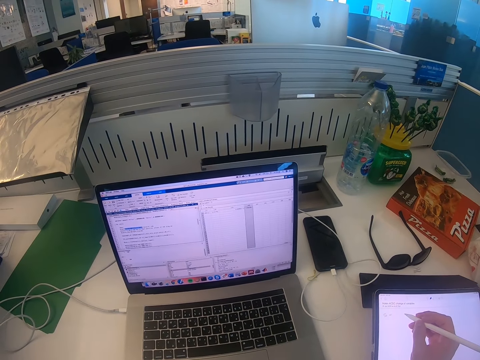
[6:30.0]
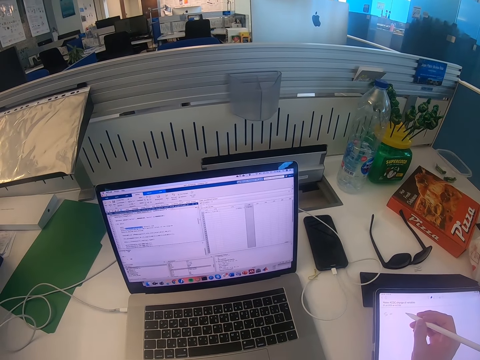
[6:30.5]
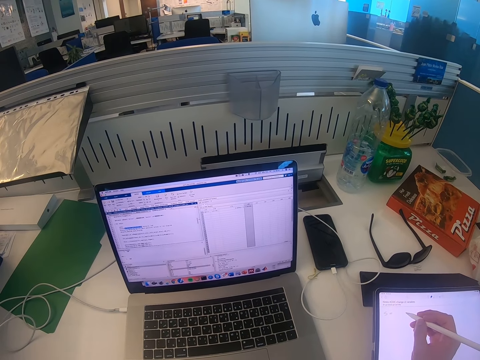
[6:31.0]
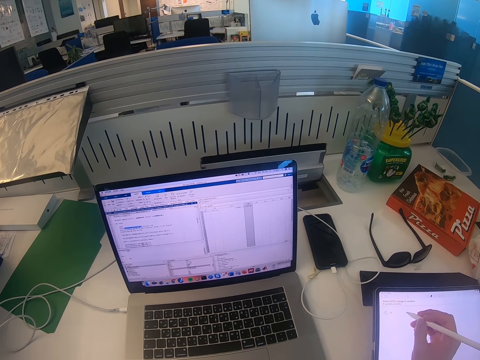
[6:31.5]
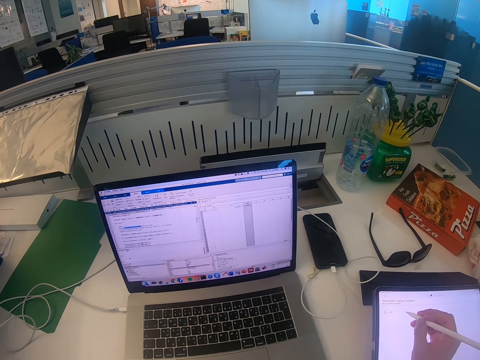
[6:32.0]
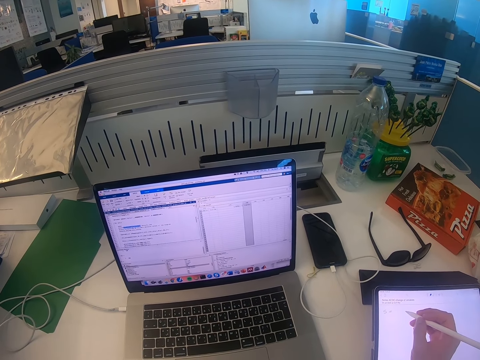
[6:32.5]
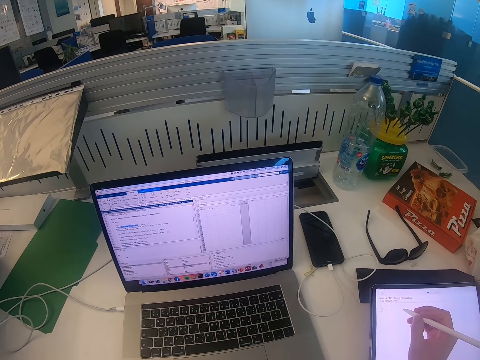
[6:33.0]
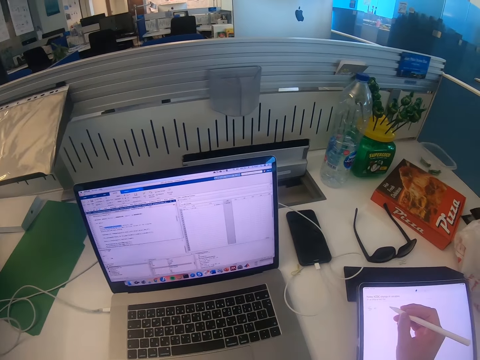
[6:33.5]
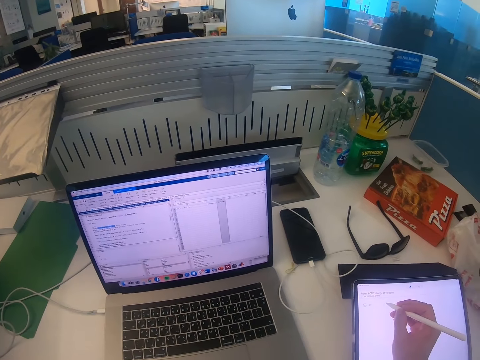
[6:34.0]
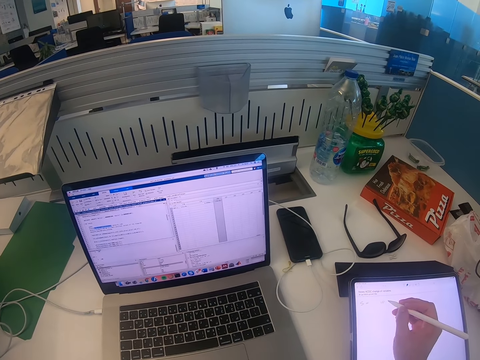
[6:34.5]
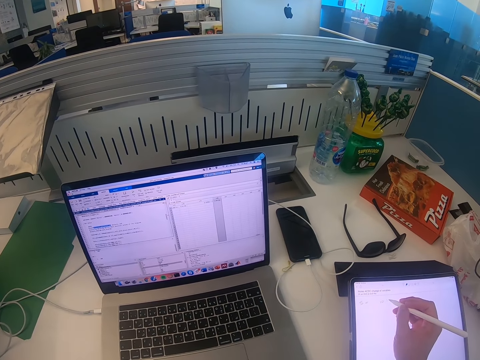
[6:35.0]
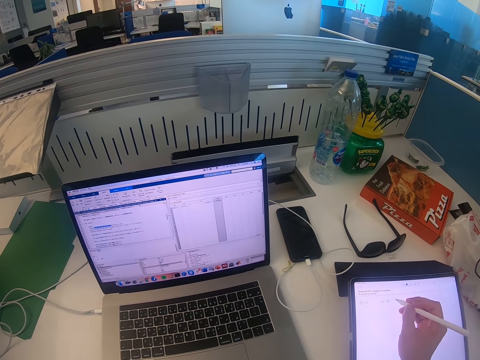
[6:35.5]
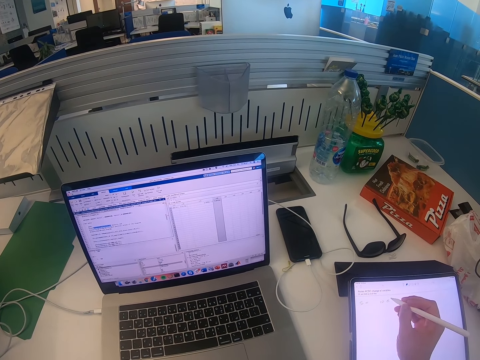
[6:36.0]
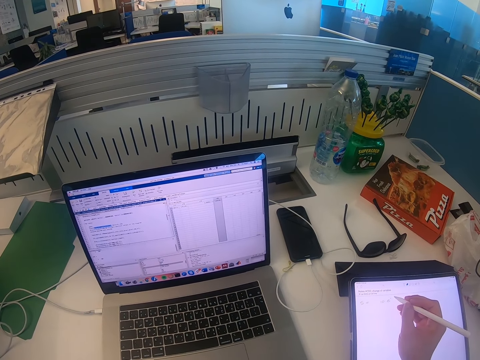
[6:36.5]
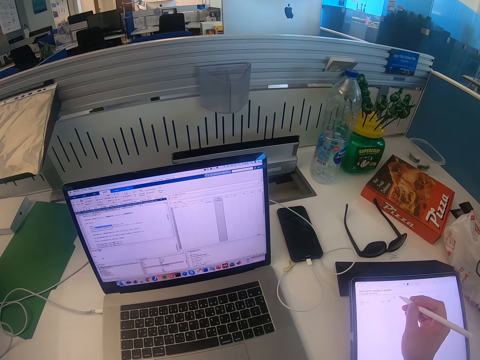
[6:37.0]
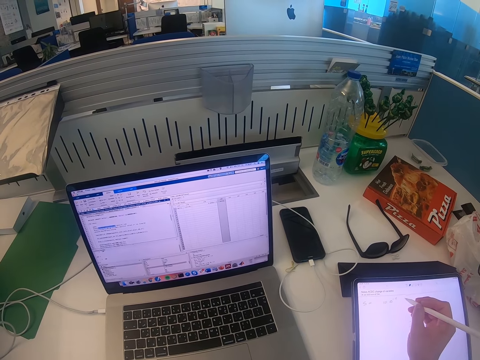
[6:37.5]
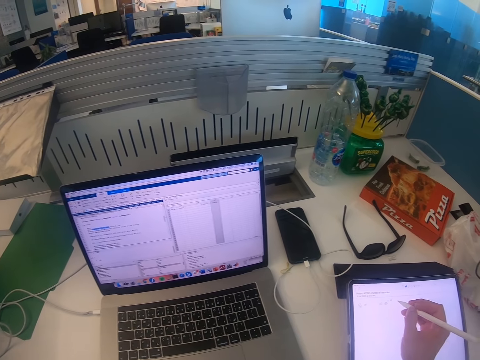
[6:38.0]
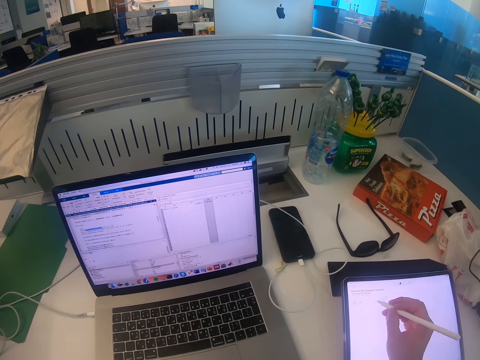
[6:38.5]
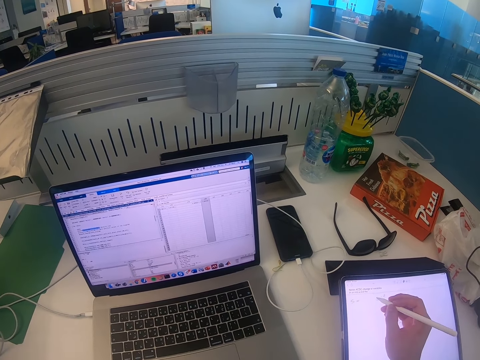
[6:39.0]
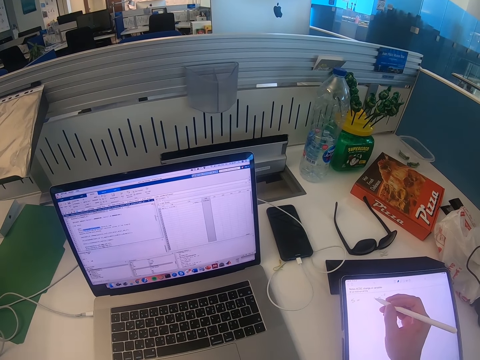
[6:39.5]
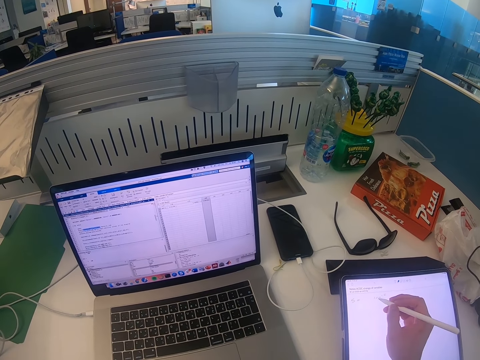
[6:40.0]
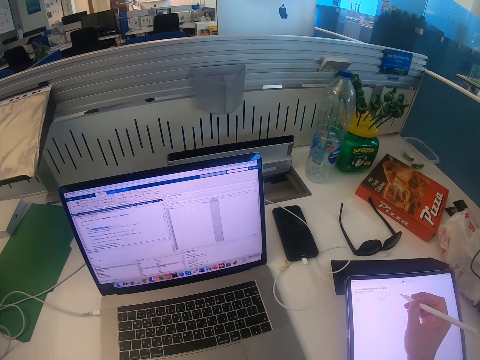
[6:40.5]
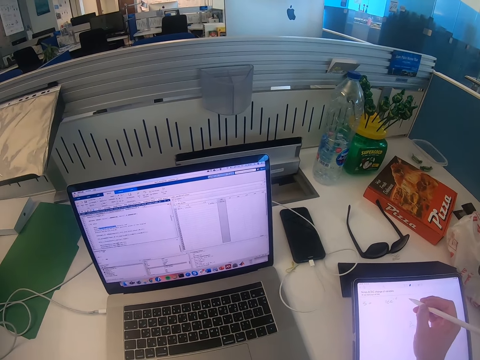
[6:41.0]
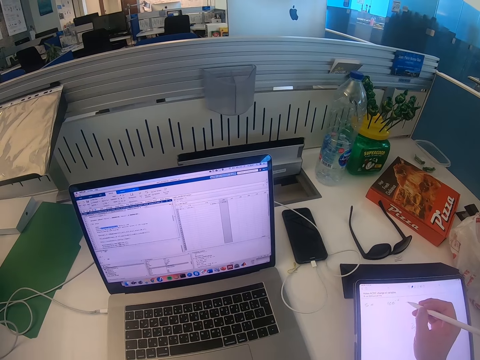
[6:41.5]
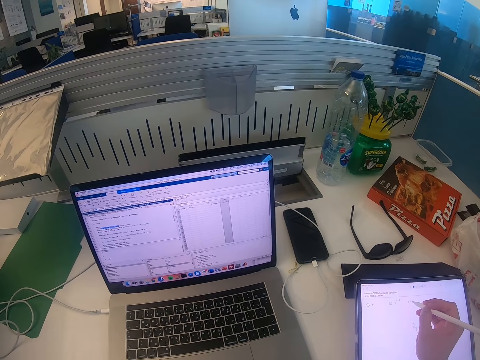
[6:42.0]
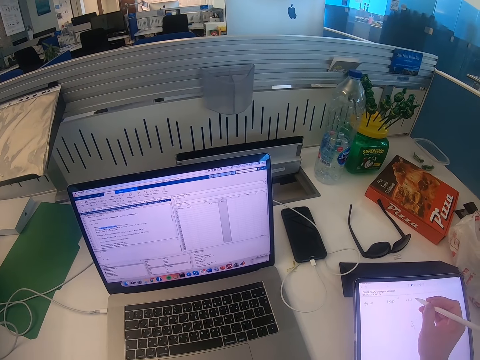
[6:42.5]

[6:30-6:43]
The camera wearer writes on the iPad.

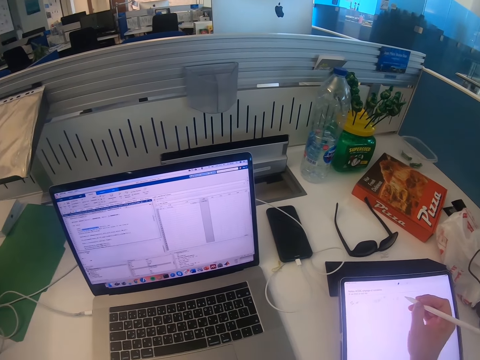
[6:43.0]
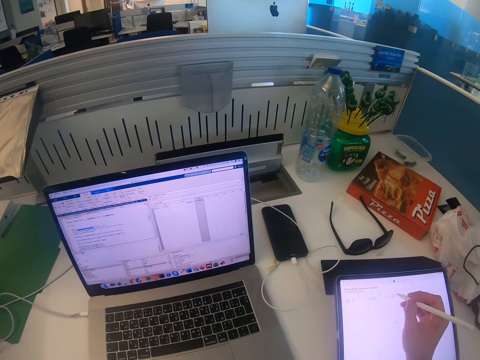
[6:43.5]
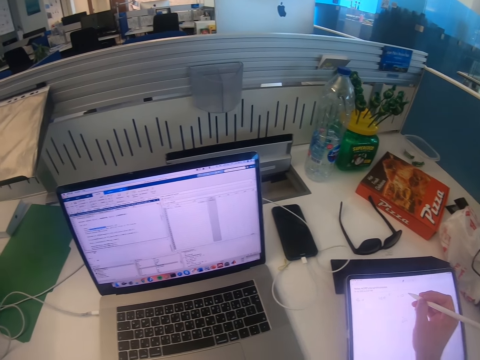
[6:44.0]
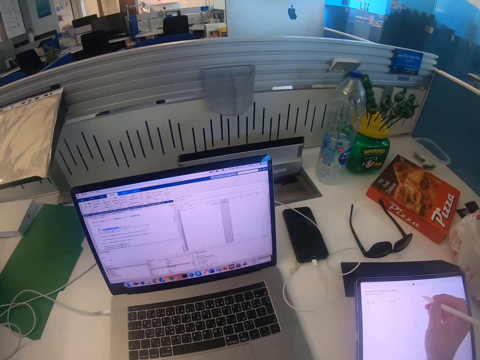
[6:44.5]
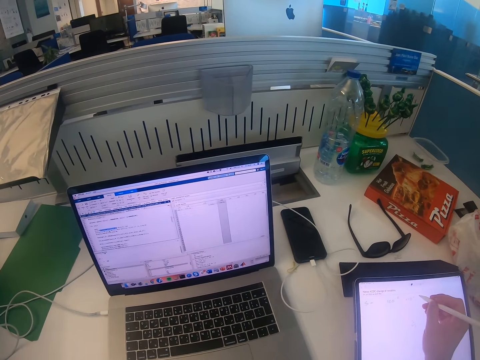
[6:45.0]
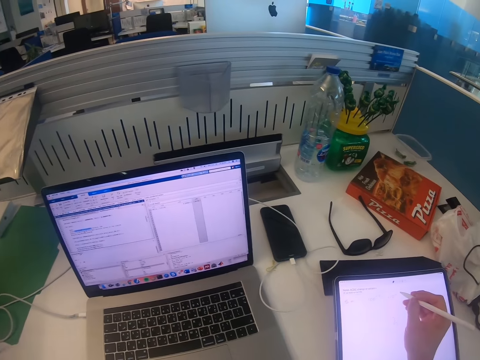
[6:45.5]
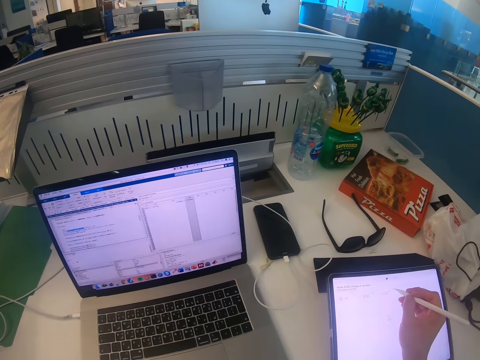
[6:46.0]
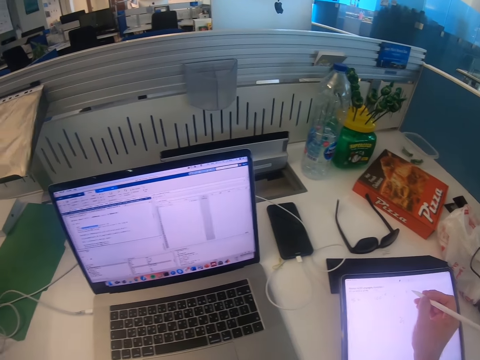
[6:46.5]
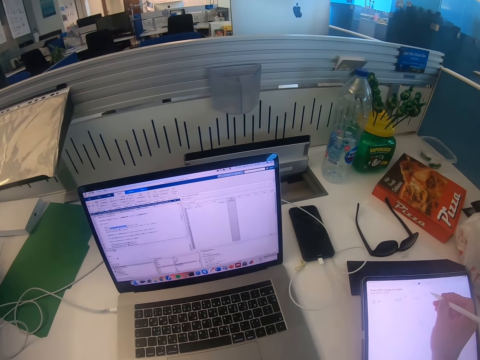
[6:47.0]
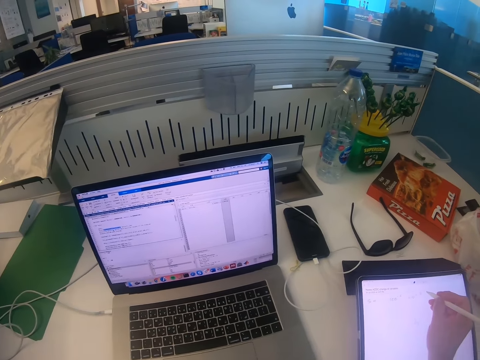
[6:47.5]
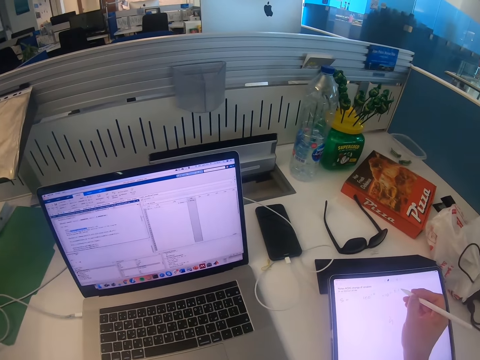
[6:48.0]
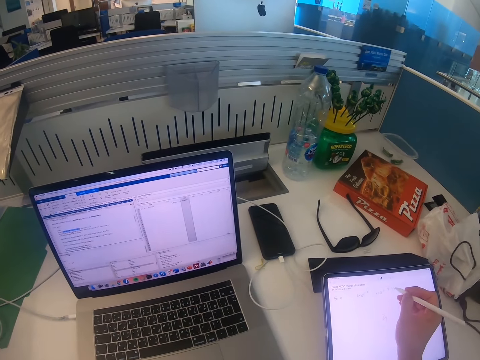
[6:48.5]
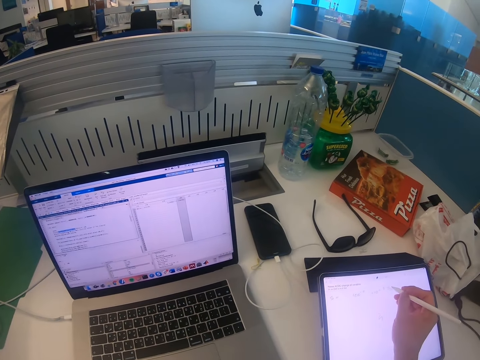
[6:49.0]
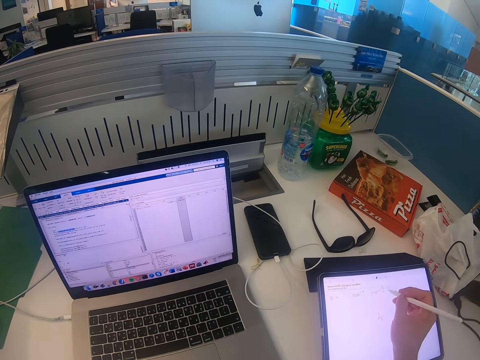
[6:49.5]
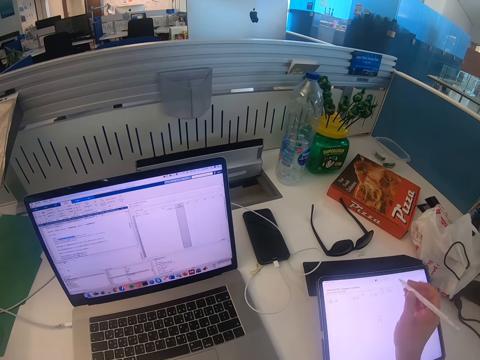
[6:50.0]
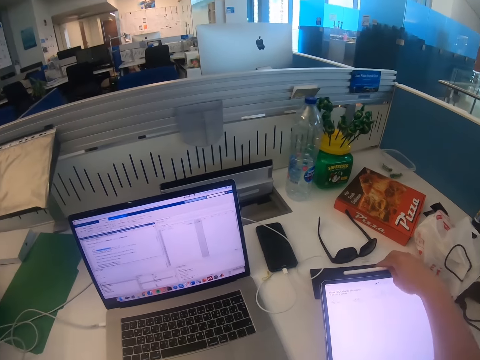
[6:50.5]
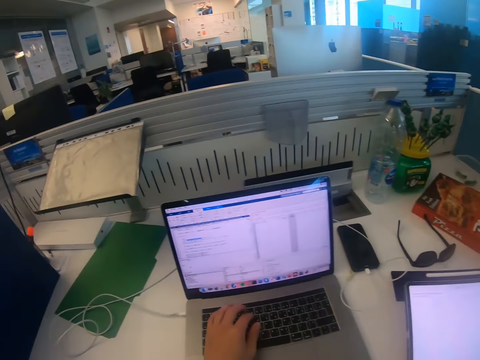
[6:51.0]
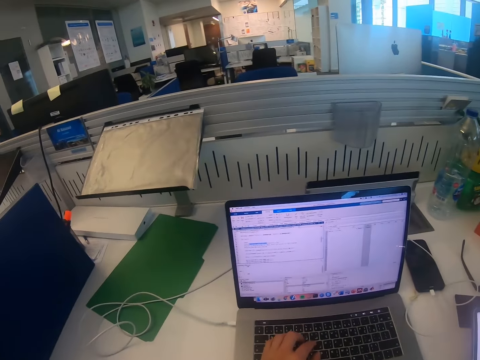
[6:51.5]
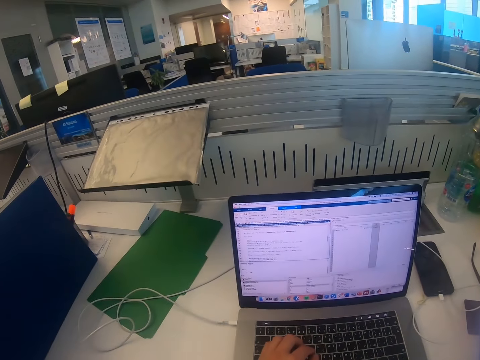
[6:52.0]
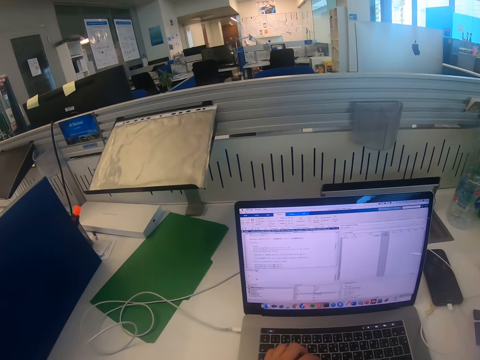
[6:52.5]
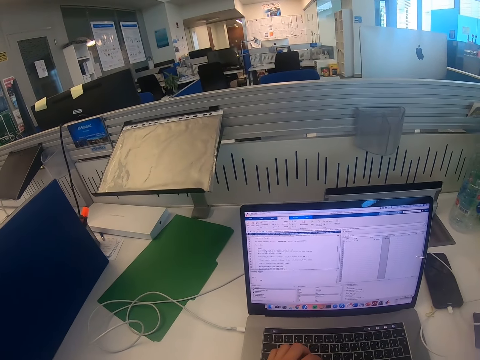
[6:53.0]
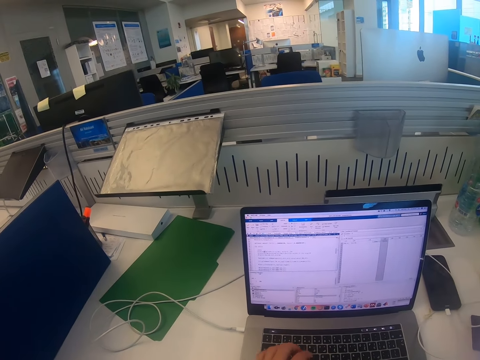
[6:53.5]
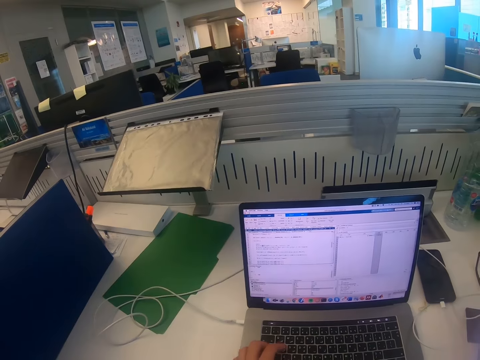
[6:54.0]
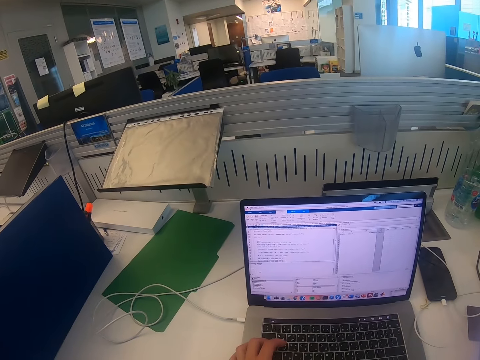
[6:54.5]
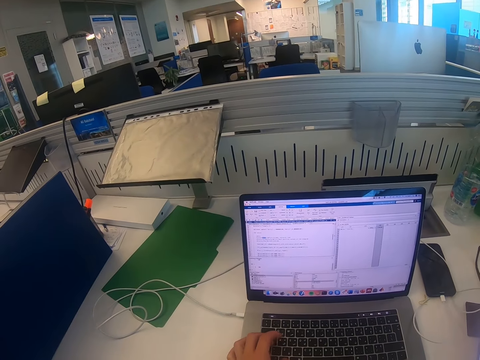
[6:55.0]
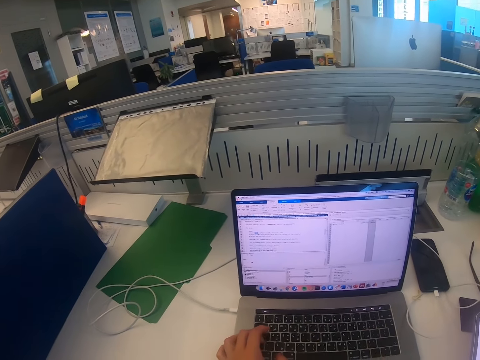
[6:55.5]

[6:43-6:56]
The camera wearer places the iPad pen on the iPad. They operate the laptop and type on the laptop.
